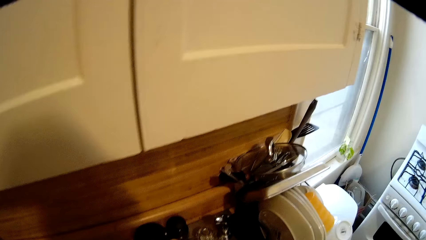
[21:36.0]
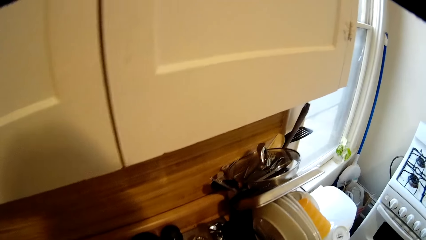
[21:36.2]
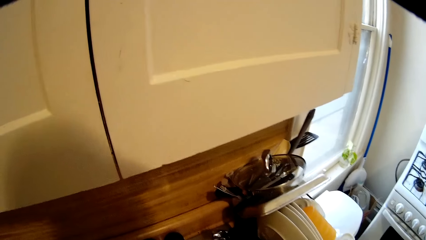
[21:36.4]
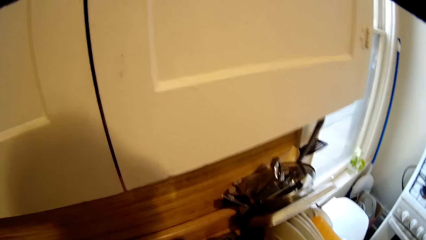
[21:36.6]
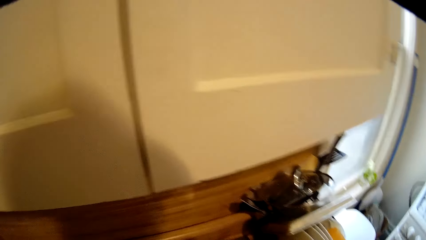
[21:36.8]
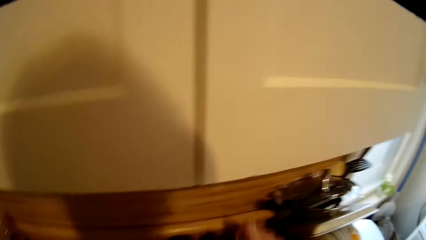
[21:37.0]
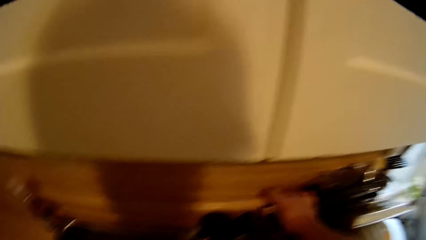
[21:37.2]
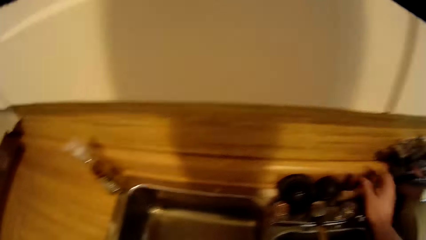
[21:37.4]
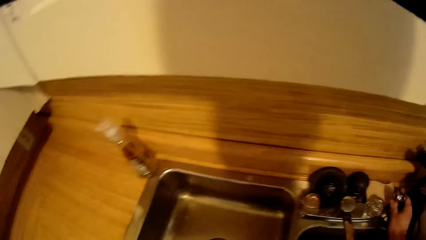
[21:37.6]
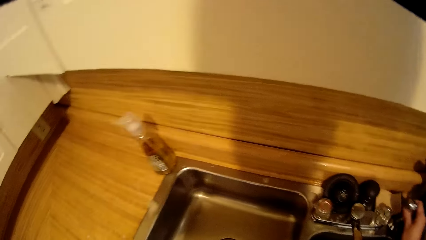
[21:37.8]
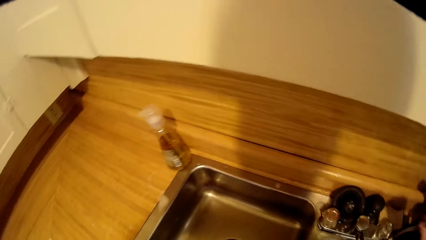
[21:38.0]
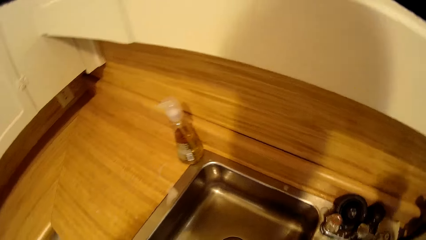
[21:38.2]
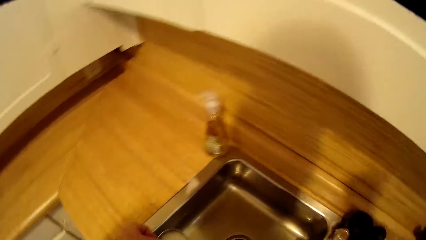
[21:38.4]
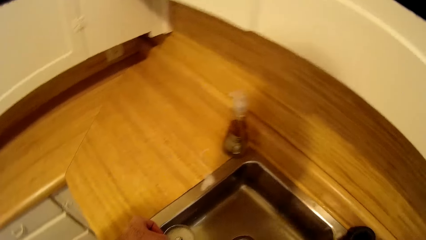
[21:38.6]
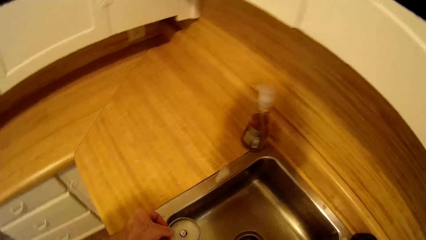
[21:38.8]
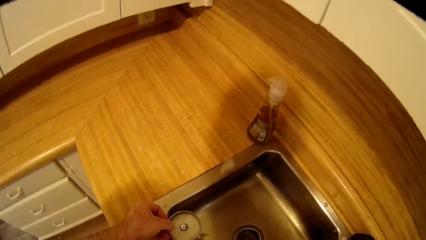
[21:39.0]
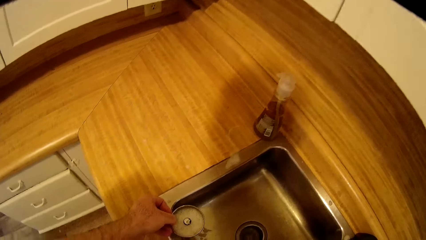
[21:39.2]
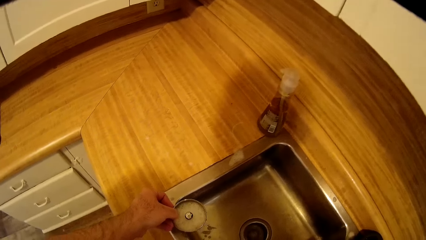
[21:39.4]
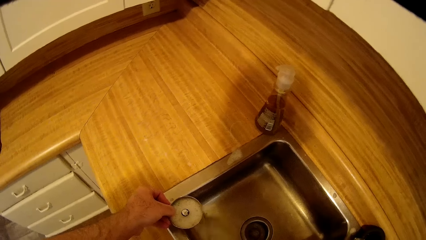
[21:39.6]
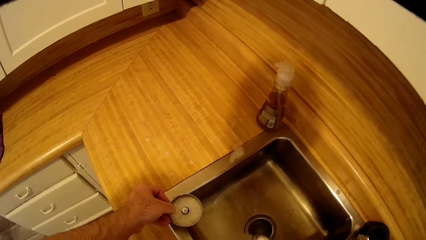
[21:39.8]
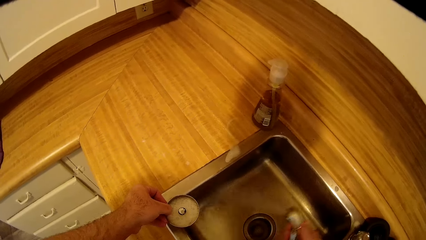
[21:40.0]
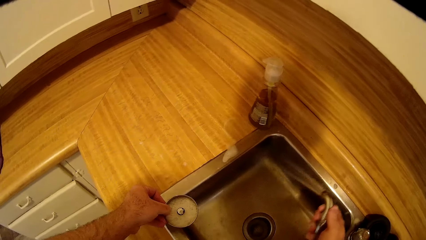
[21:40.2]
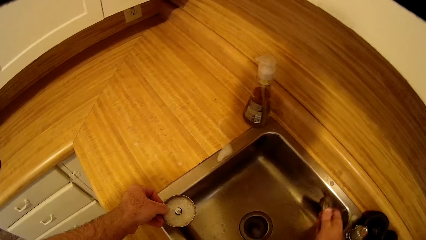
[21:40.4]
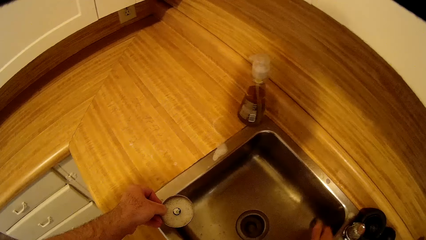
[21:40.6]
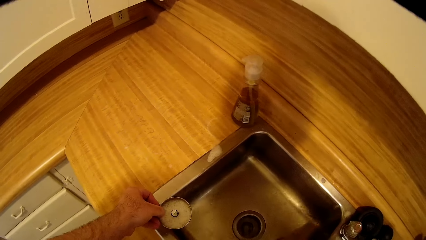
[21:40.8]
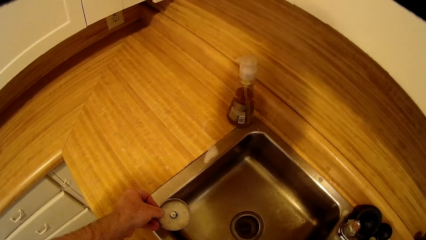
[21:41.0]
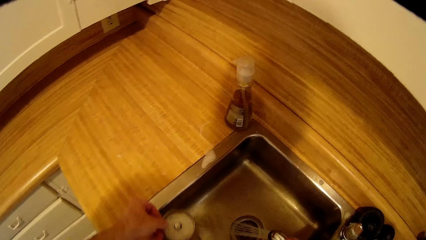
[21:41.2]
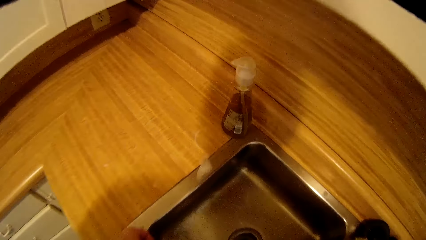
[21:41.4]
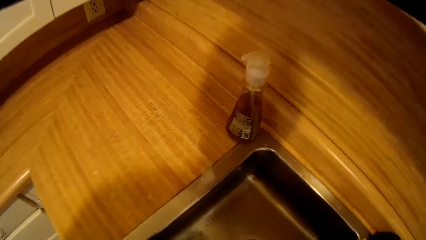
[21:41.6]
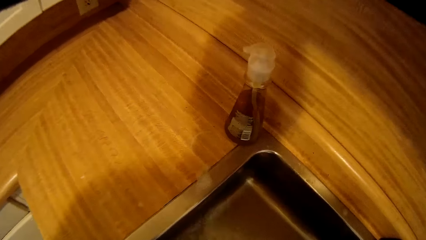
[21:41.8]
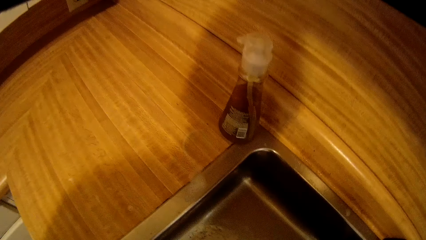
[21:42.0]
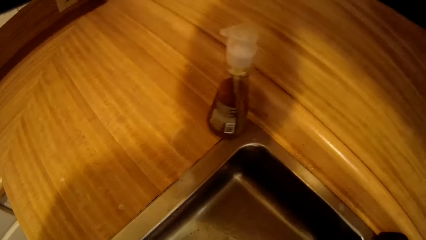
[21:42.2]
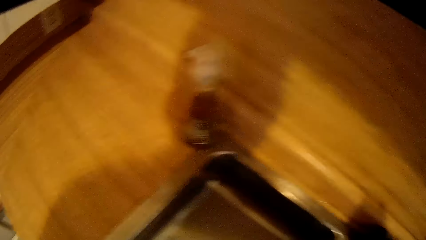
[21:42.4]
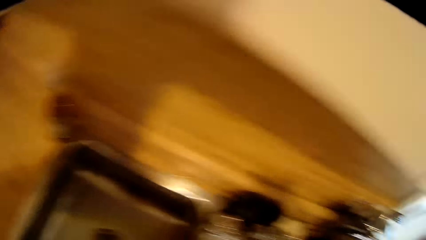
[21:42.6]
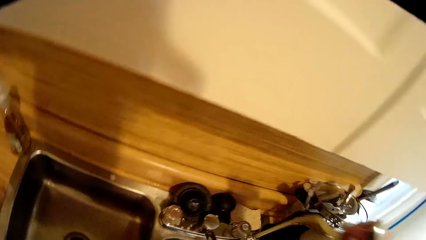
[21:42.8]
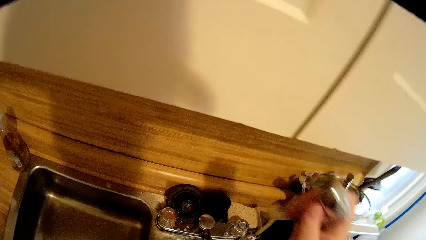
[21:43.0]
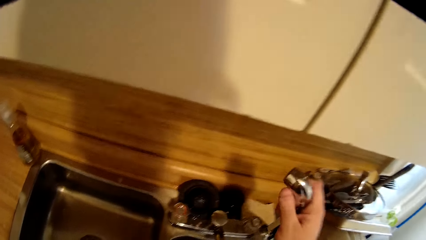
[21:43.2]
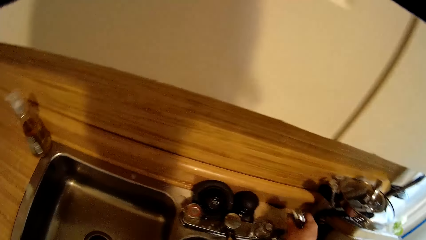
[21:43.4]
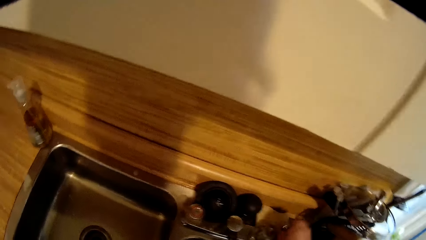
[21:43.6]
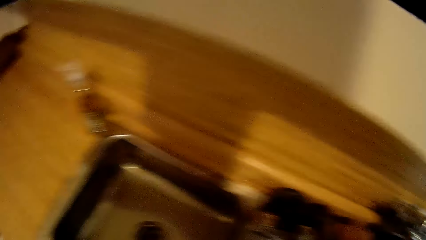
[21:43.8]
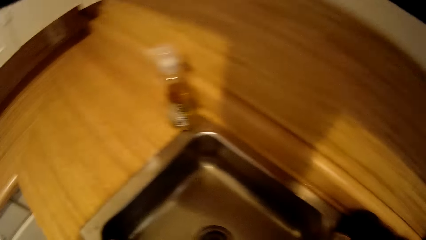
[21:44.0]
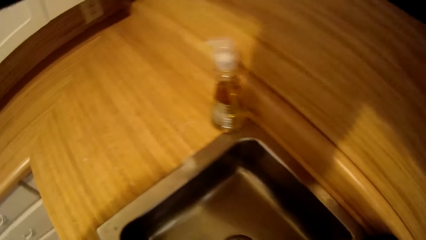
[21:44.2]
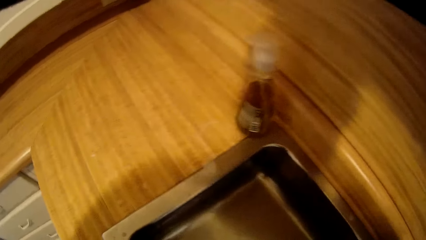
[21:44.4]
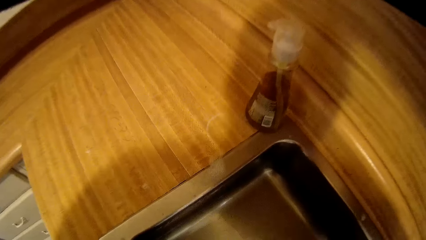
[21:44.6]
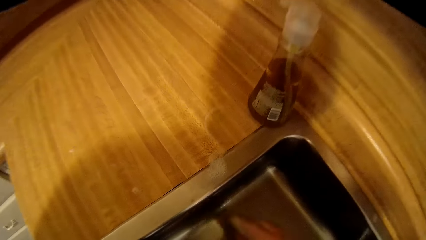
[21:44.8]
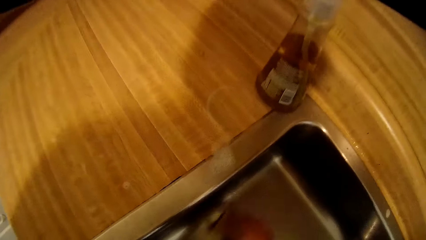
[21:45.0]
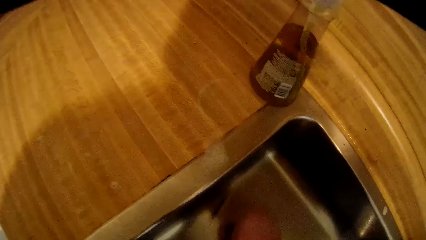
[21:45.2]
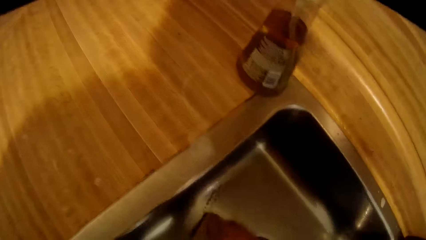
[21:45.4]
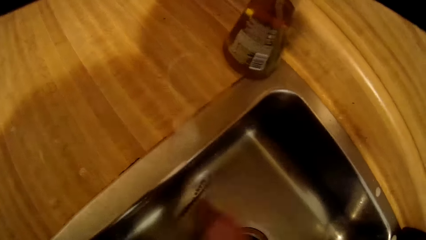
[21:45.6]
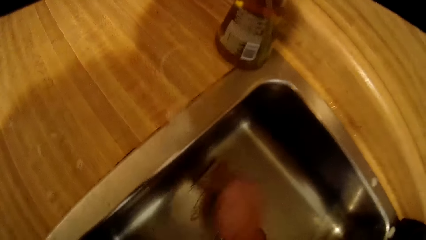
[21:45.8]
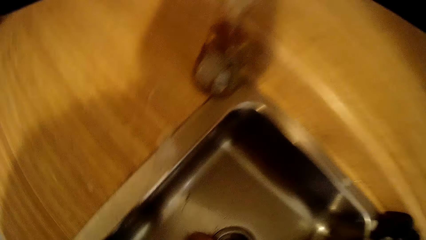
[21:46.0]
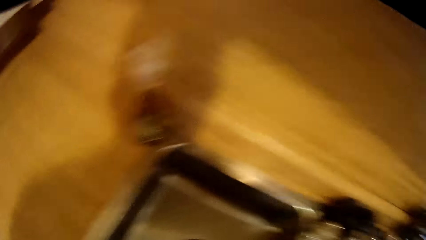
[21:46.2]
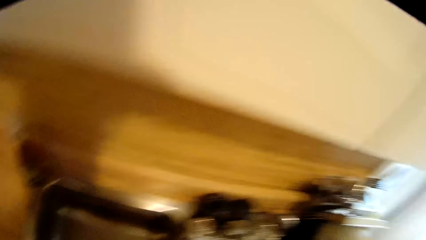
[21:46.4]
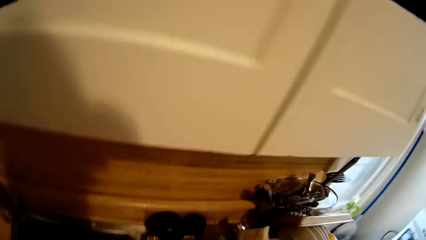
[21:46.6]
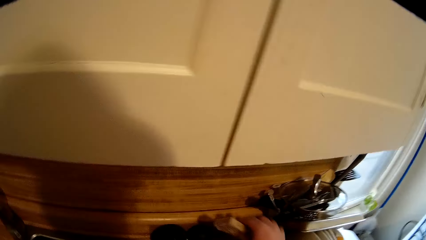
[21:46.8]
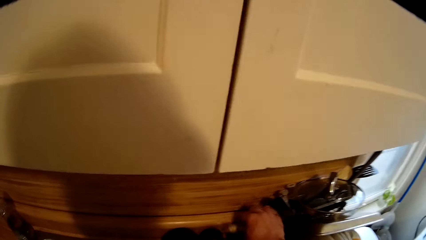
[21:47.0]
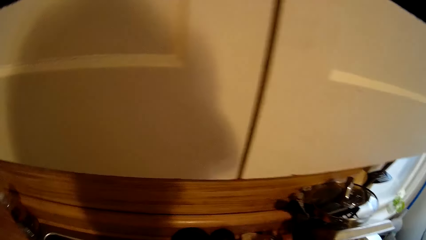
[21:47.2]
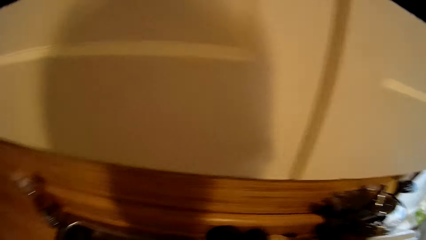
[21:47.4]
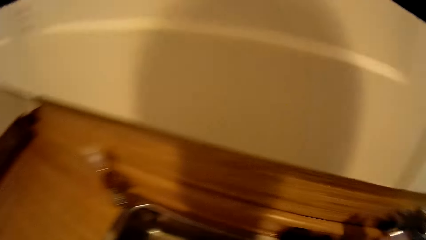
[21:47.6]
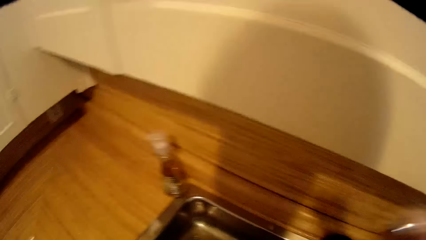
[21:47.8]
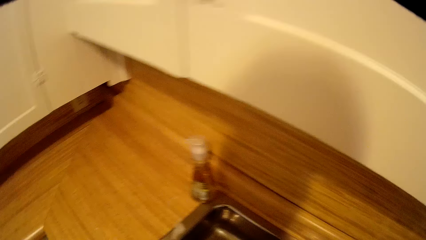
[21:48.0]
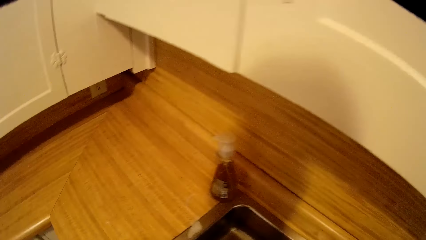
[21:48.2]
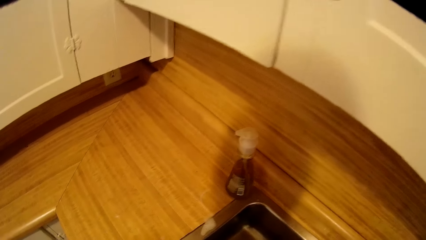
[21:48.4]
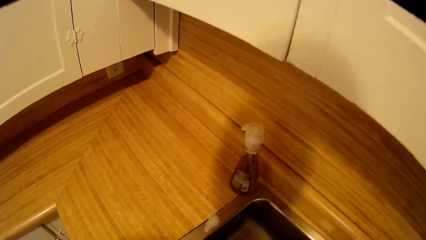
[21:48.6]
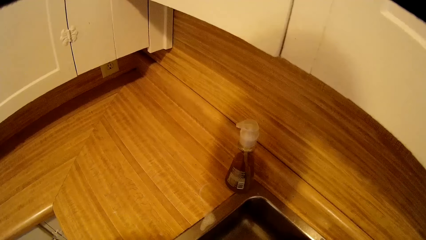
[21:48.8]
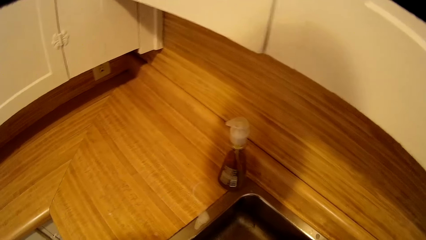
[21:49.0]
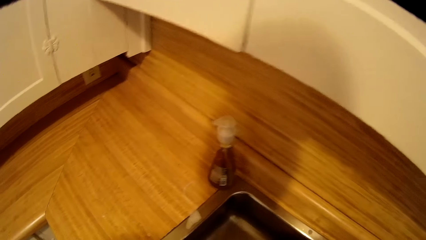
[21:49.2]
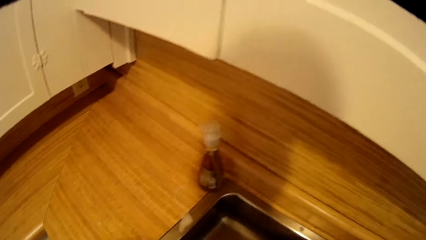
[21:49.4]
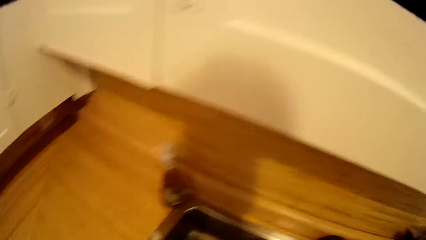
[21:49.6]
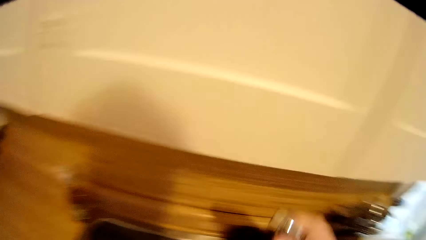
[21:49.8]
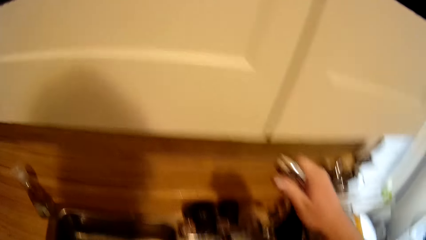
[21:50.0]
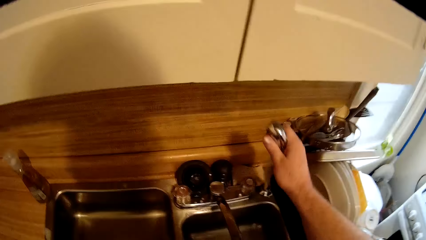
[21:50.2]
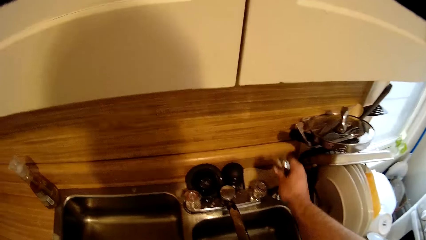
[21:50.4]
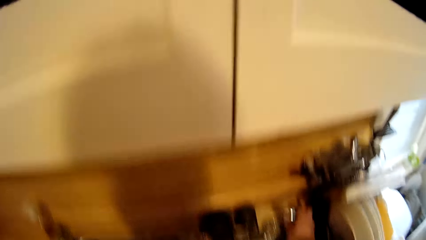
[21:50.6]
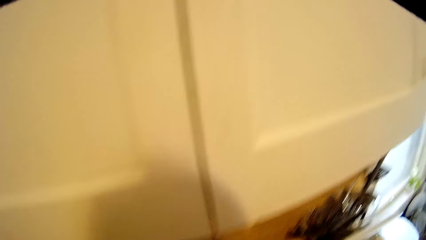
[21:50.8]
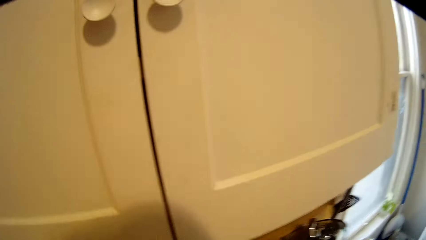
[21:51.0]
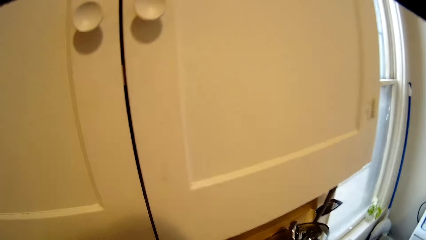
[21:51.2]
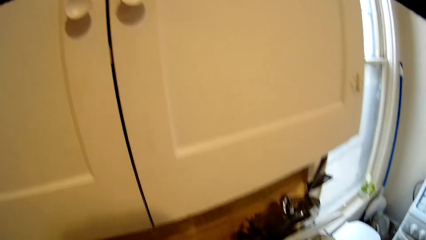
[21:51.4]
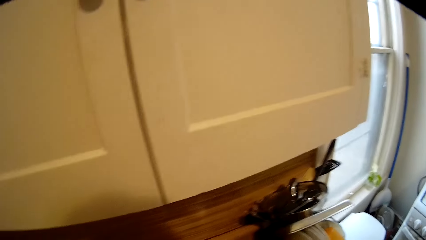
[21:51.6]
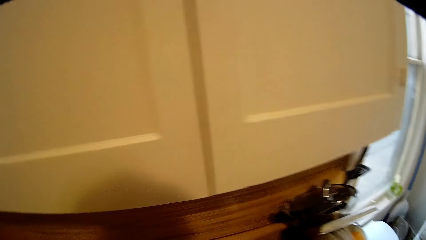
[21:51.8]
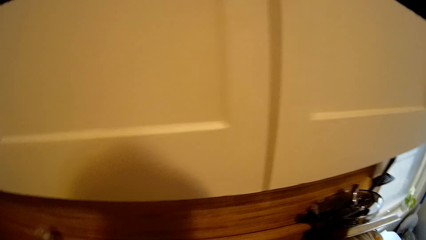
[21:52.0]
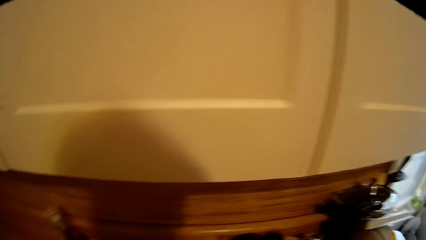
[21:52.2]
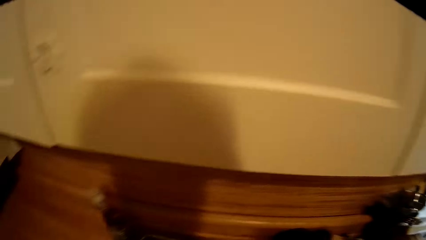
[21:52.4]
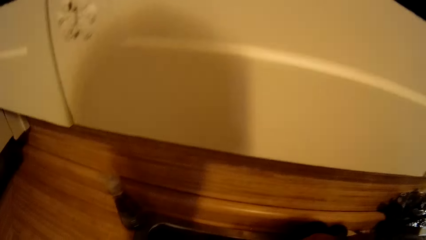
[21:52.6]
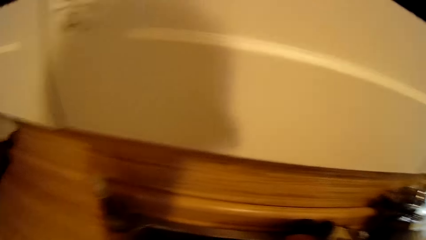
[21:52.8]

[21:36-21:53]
The camera wearer puts a dish sponge on the sink. They take the water pipe, look around, sprinkle water in the sink, and wash the sink with tap water. They turn around. They put the hose pipe back in the faucet. They look around. They wash the sink with the dish sponge. They look around. They put the dish sponge on the sink. They move their hand. They look around. They put the hose pipe back in the faucet. They look around.
